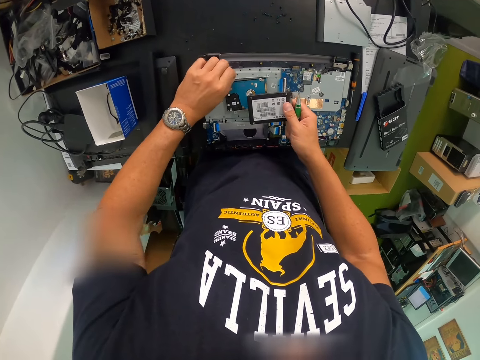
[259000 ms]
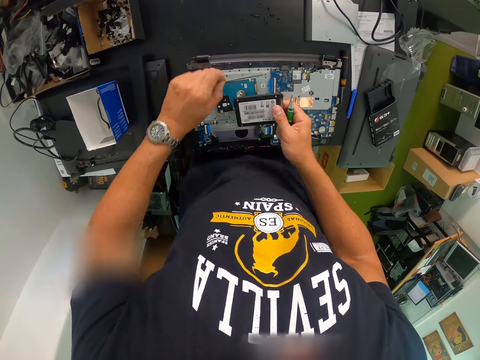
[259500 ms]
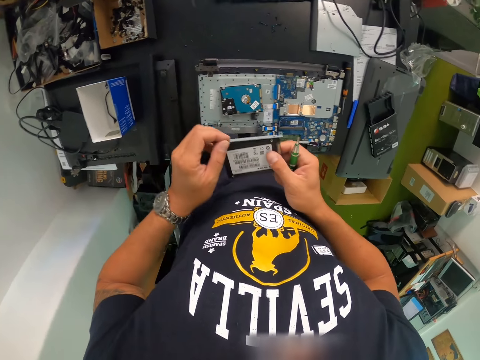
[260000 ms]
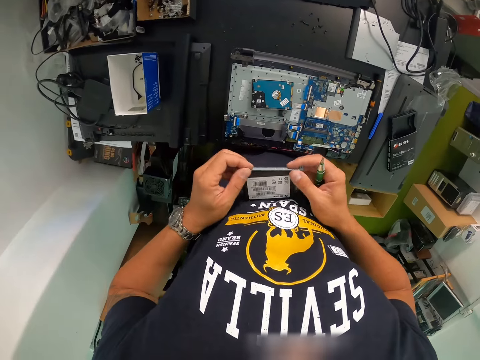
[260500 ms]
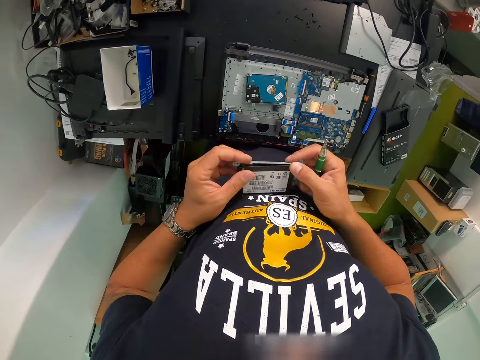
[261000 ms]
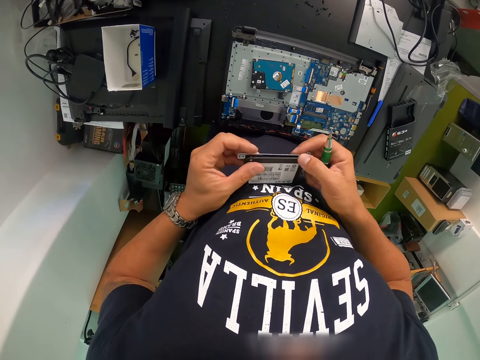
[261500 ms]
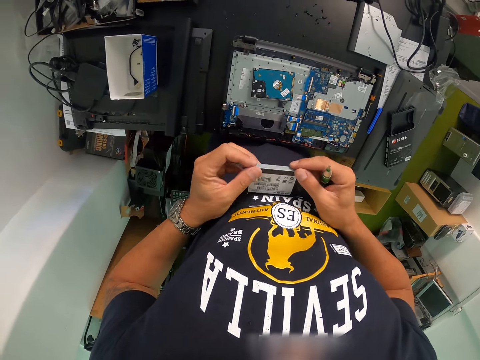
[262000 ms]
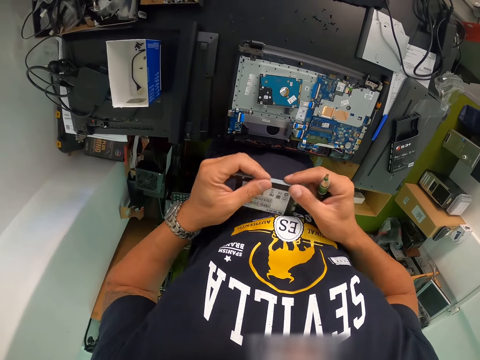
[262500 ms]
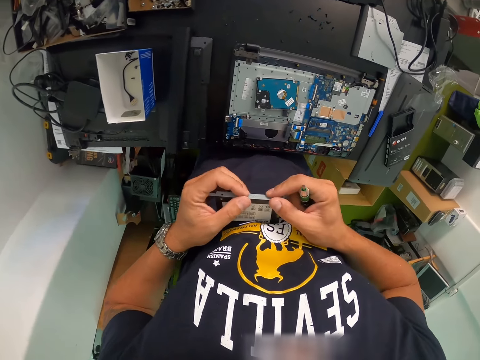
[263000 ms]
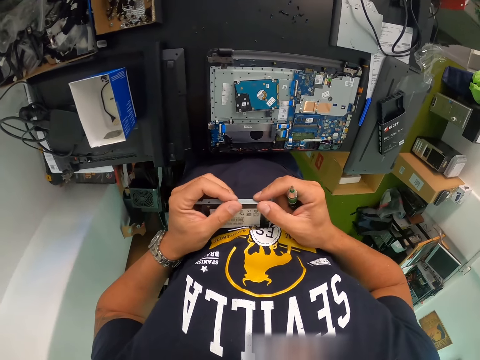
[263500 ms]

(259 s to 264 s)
The camera wearer picks the disk drive case from the laptop panel with his left hand. He holds the laptop hard disk with both hands. He attaches the disk drive case to the disk drive with both hands.

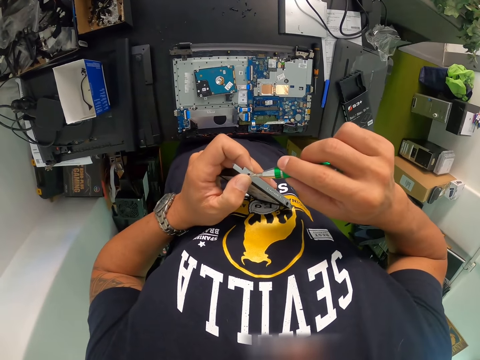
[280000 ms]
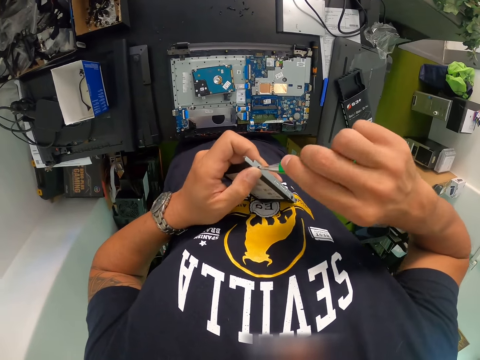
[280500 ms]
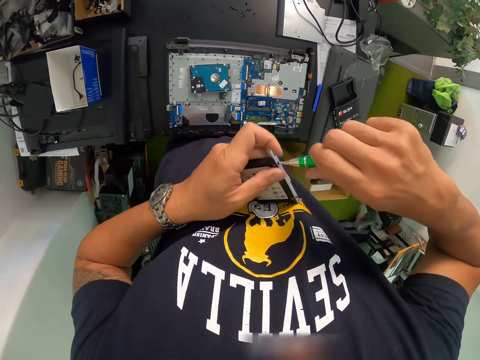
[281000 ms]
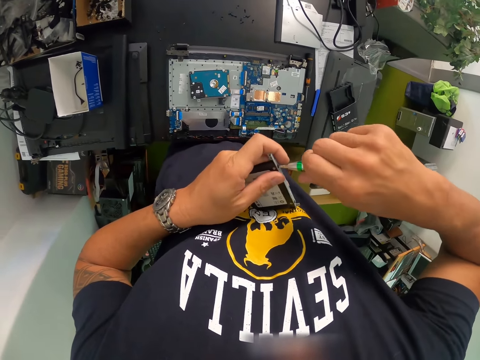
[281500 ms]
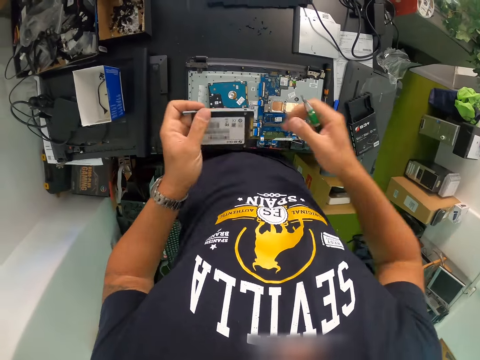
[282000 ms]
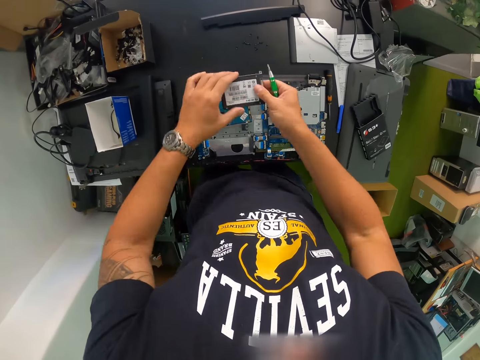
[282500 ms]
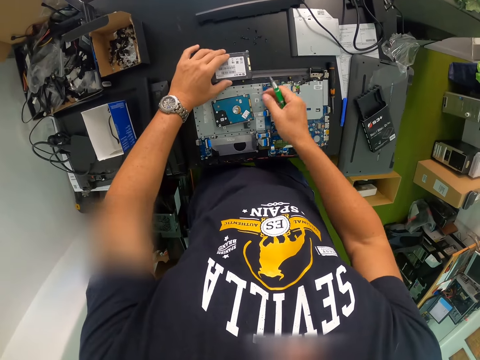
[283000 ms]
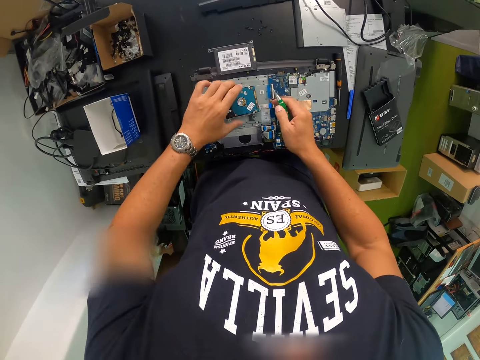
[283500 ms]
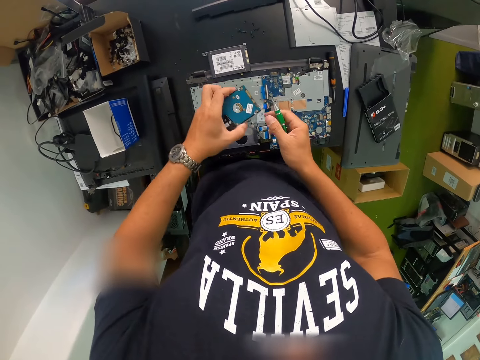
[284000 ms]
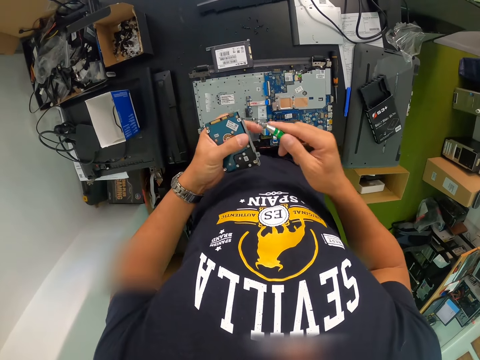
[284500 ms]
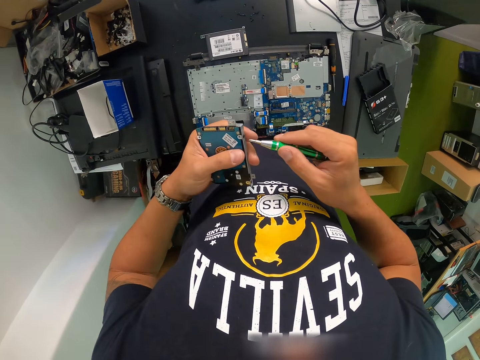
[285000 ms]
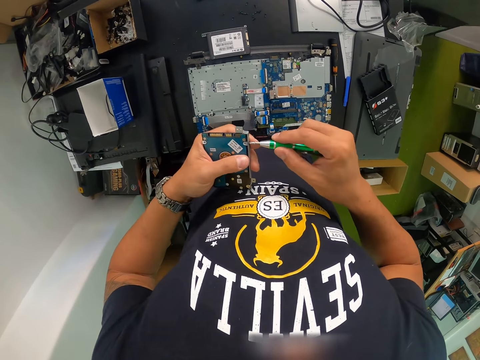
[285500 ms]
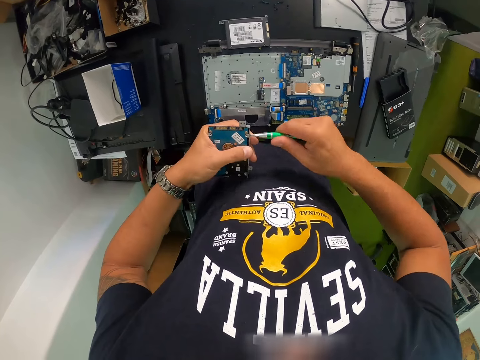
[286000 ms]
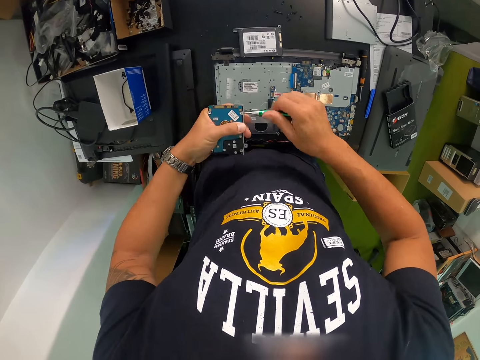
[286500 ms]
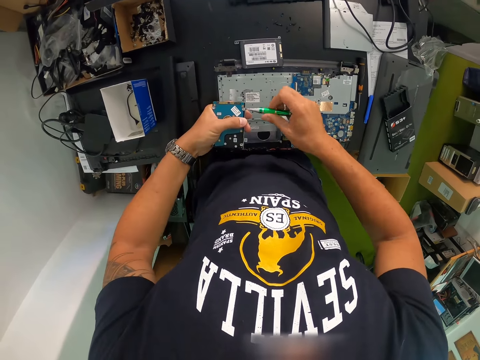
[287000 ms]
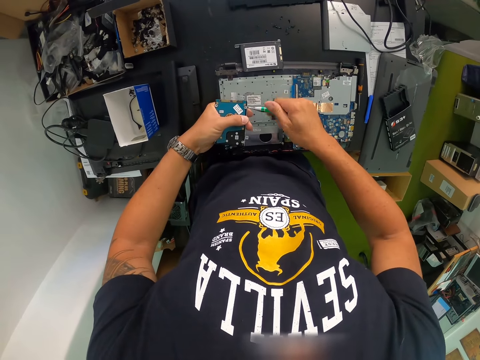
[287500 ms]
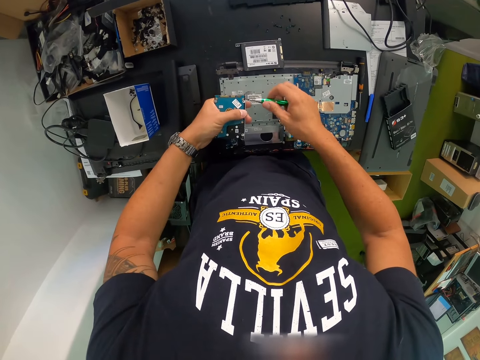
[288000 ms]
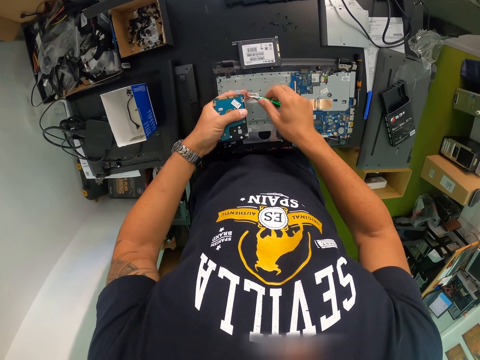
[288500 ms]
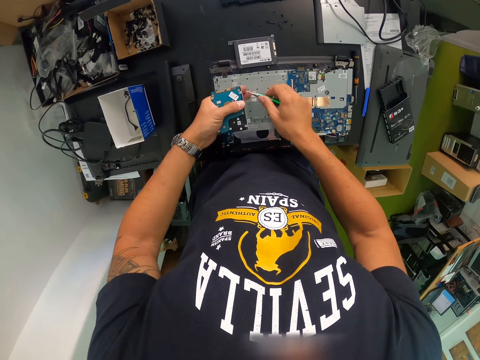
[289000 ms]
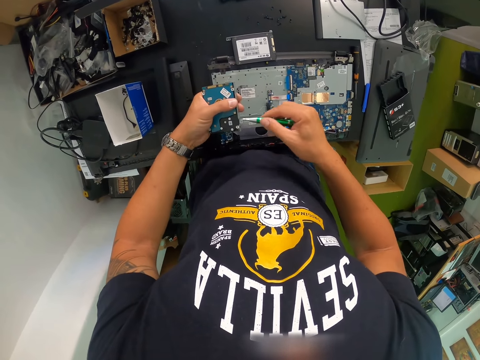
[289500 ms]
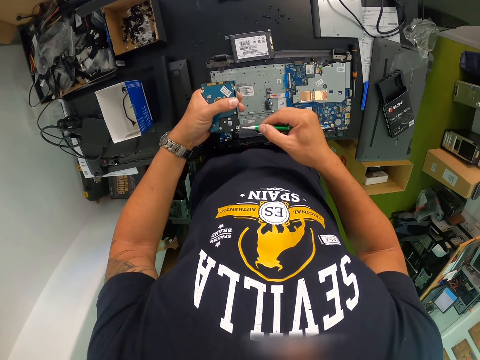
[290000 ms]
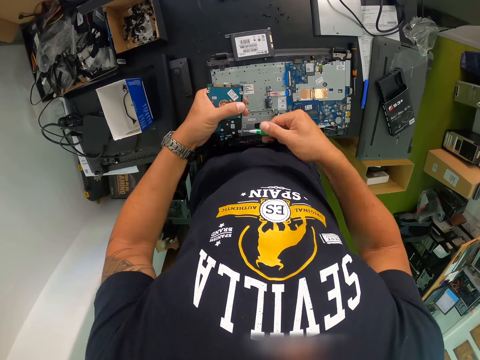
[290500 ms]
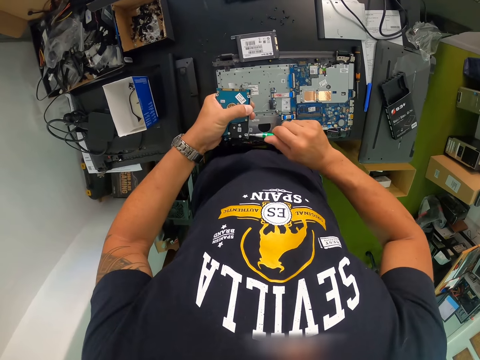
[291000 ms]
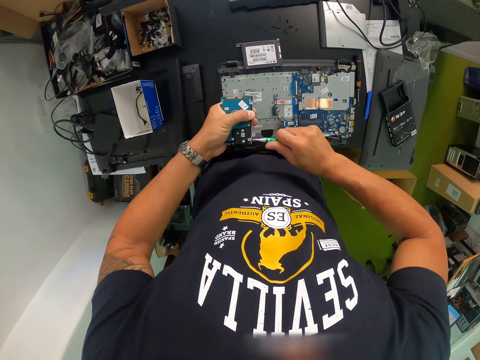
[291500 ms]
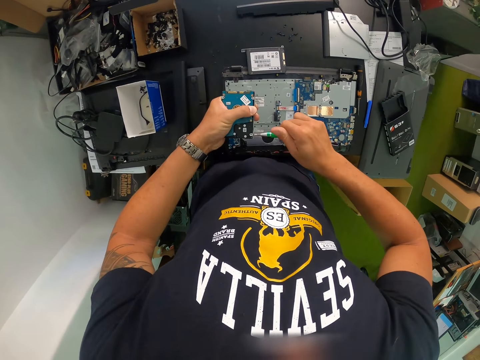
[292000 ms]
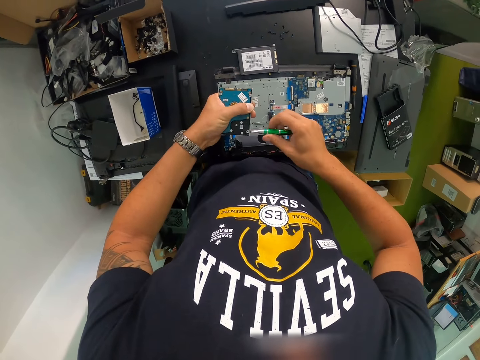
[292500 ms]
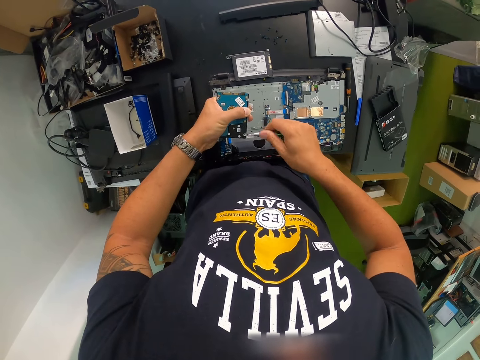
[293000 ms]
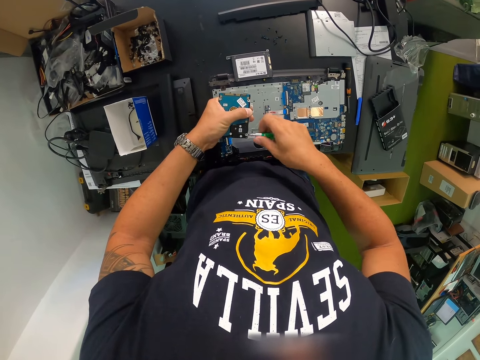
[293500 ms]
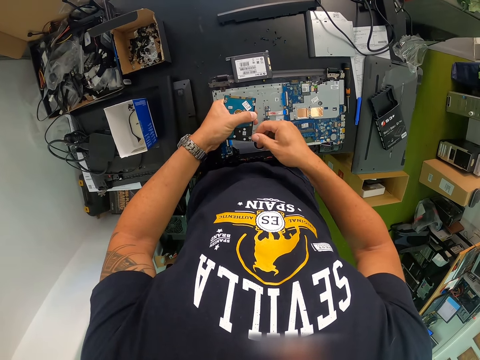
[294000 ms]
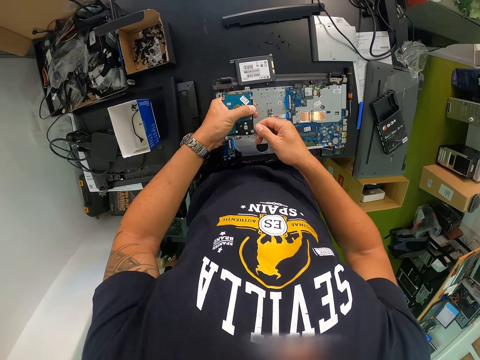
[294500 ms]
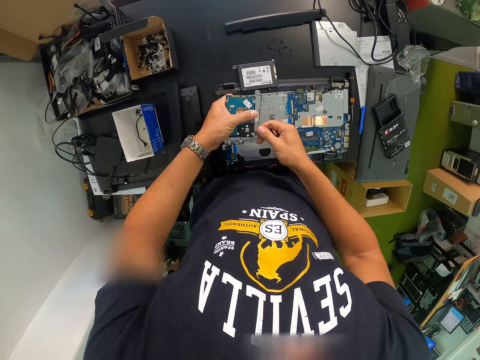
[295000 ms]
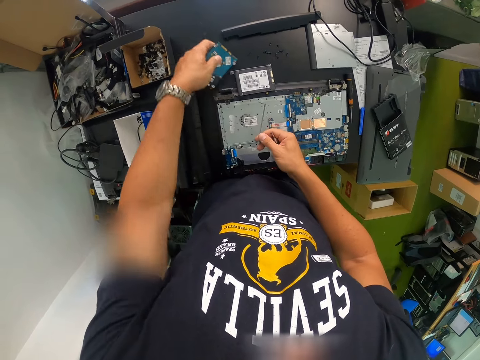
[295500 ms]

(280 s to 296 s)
The camera wearer tightens the screw to the disk drive with the screwdriver in his right hand. He drops the disk drive on the work bench panel with his right hand. He picks the disk drive case from the laptop panel with his left hand. He holds the laptop hard disk with both hands. He unscrews a gadget or part of the hard drive with the screwdriver in his right hand. He holds the gadget with his hands. He drops the screw on the laptop with his left hand. He unscrews a part of the hard drive with the screwdriver in his right hand. He removes a metal plate from the hard drive with his right hand. He drops the hard drive on the table with his left hand.

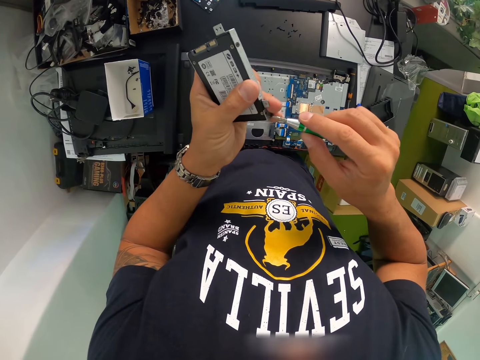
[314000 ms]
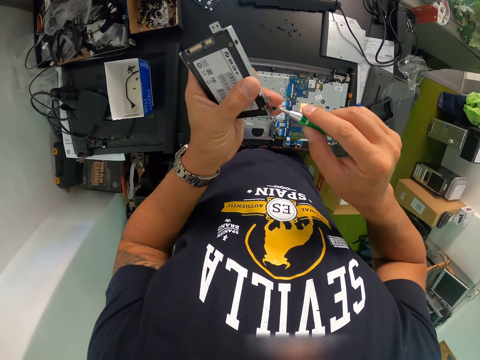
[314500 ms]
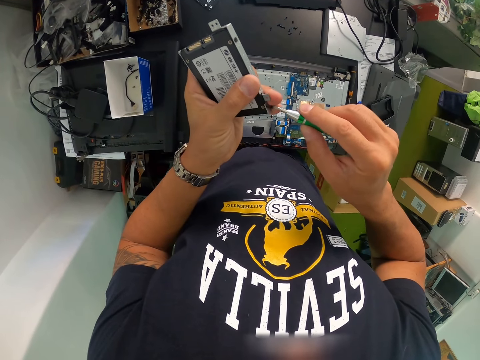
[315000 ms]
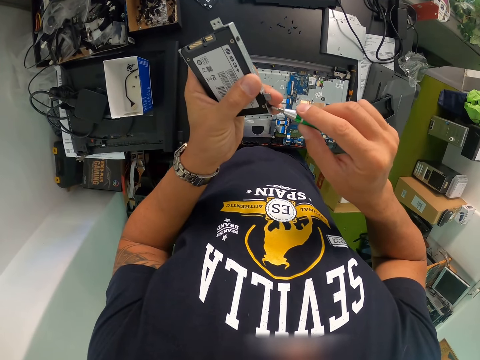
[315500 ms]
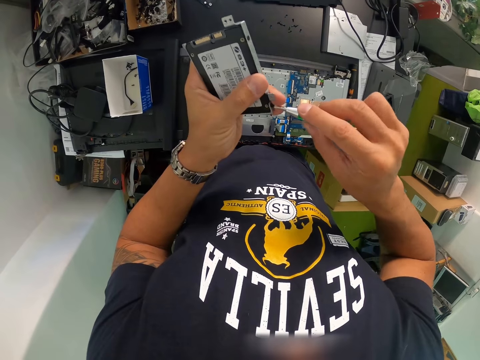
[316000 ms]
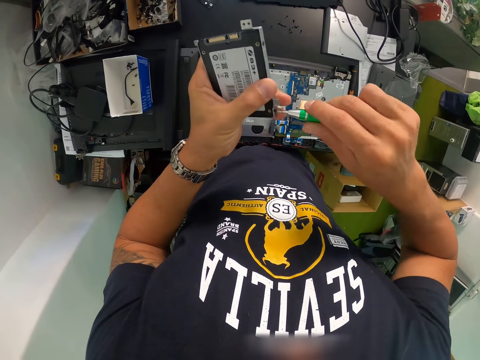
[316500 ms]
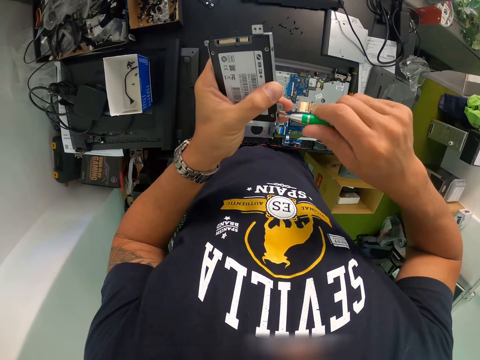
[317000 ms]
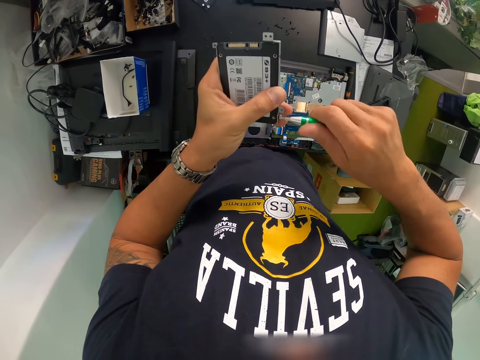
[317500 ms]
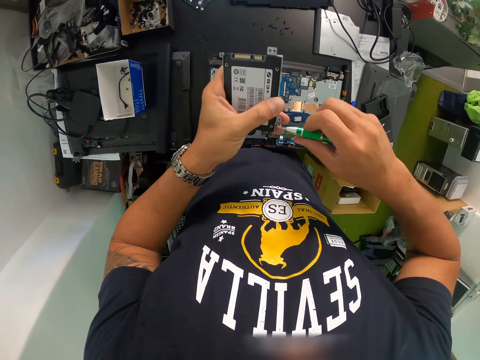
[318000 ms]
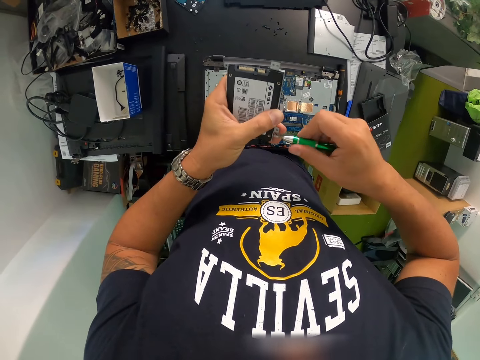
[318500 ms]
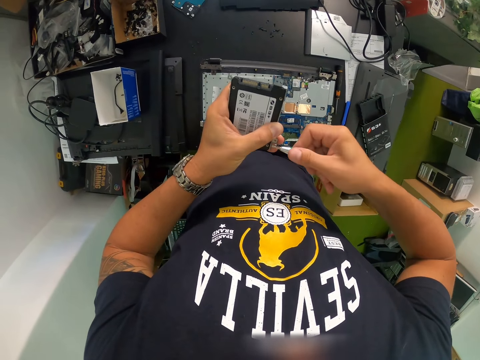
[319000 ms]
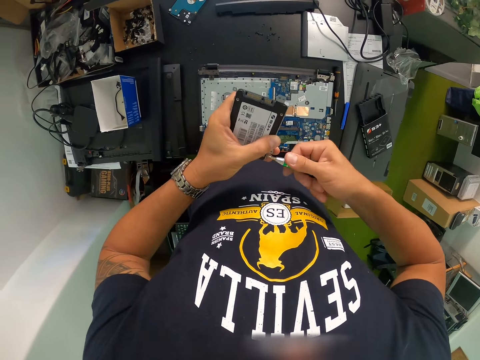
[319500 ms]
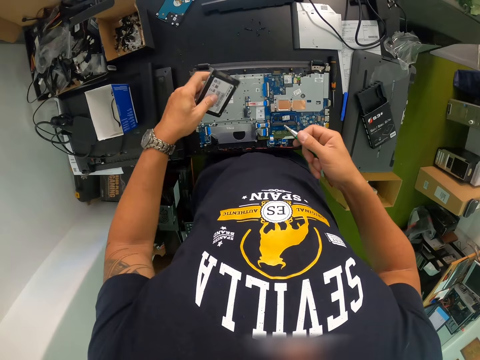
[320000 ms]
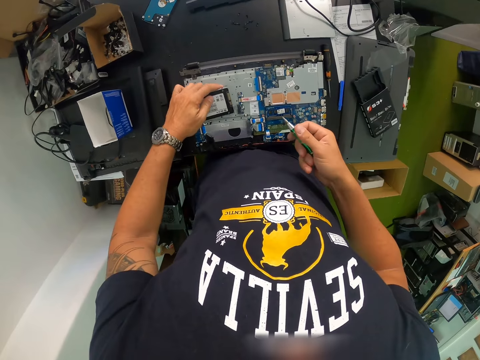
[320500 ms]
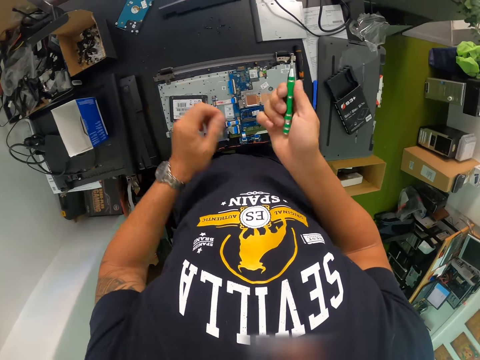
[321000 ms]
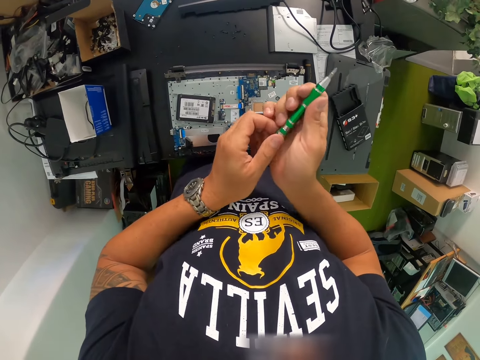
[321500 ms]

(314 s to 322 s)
The camera wearer screws the hard drive with the screwdriver in his right hand. He drops the hard drive on the laptop with his left hand.
